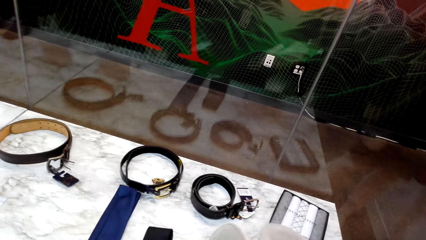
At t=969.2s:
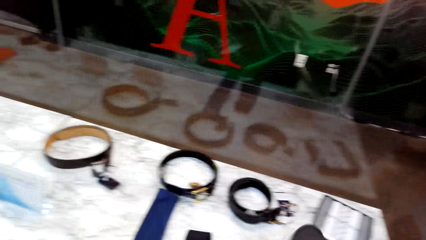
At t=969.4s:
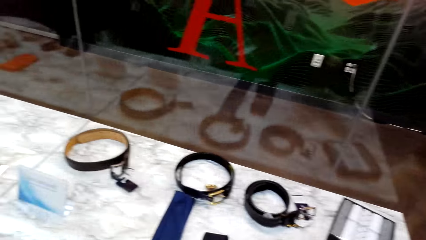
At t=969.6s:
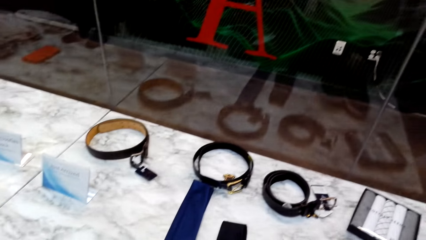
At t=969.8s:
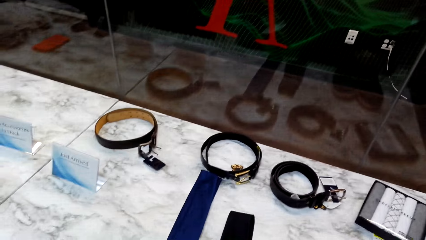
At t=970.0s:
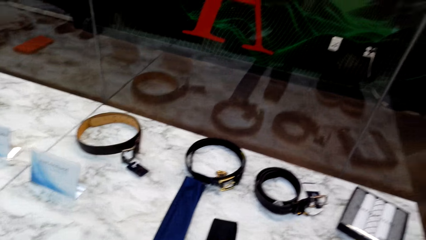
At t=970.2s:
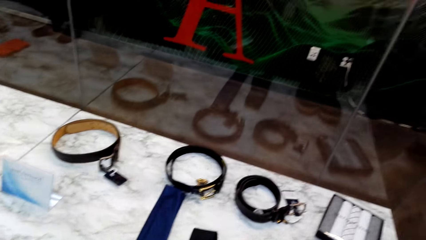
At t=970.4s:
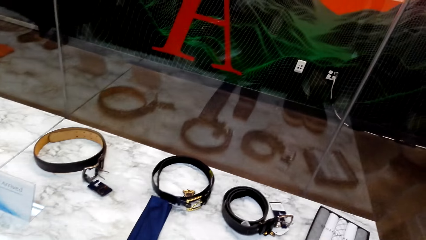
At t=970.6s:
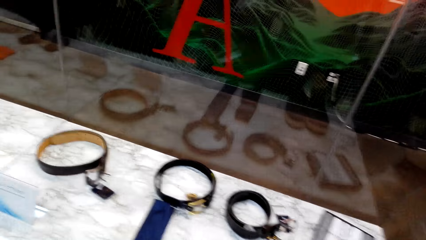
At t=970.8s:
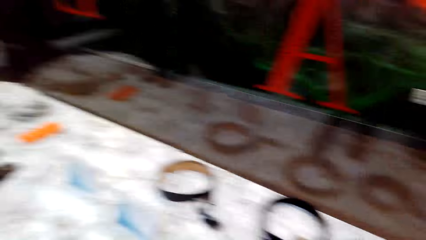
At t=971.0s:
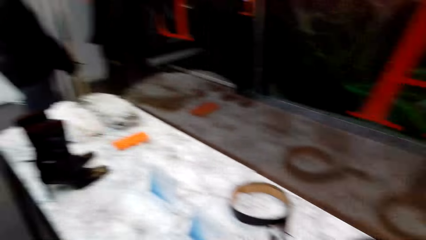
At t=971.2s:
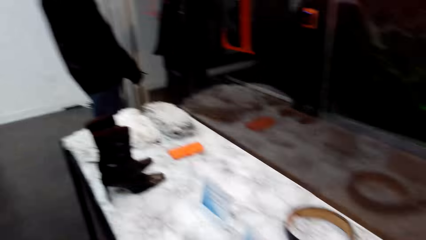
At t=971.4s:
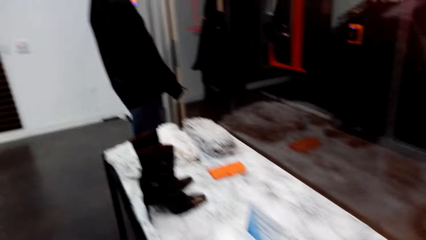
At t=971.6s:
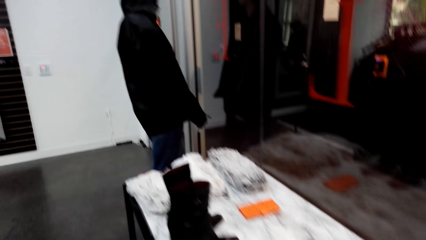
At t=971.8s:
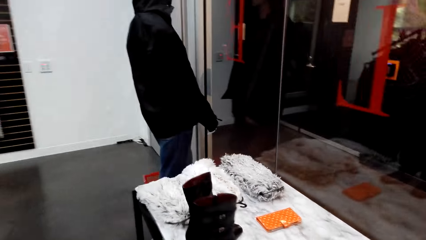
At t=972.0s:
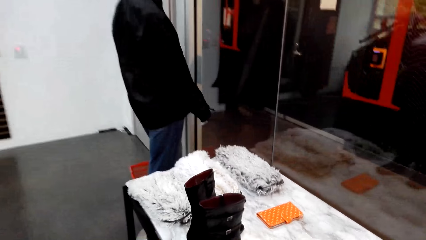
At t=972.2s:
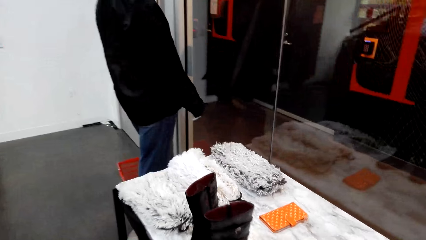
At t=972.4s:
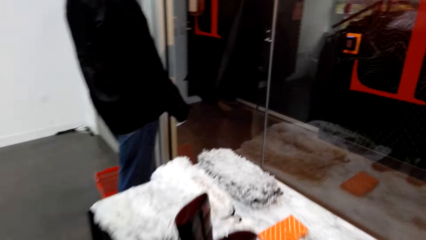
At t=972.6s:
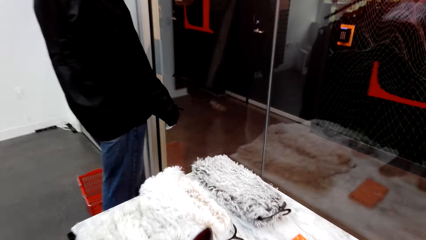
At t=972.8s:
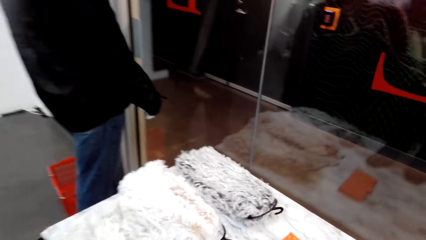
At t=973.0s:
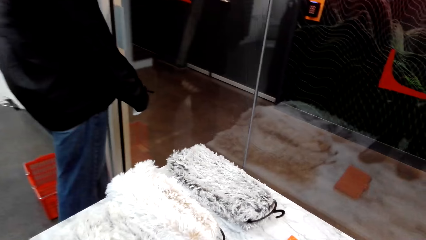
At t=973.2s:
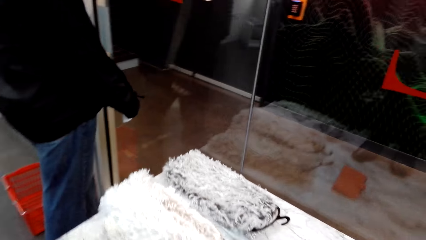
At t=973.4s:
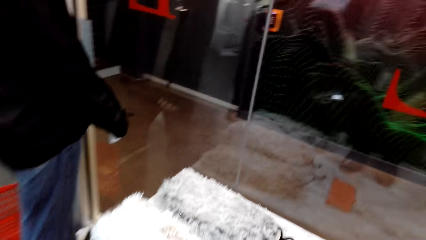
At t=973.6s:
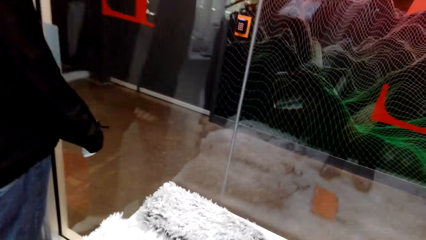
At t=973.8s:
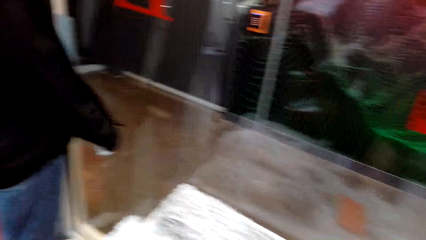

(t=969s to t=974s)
The camera wearer picks up a pair of shoes on the table. They place the pair of shoes on a display table. They walk around in the clothing store.

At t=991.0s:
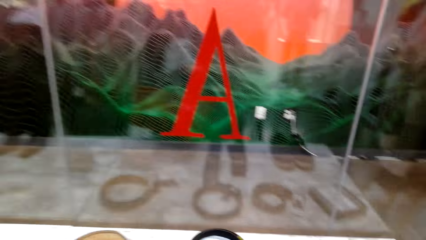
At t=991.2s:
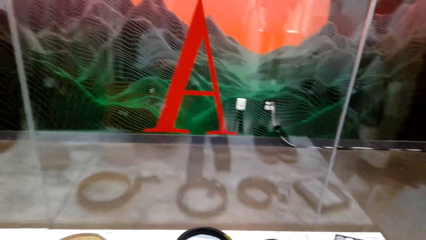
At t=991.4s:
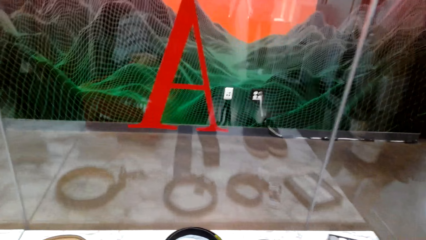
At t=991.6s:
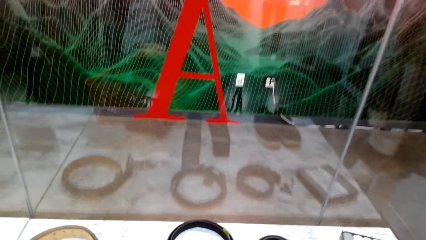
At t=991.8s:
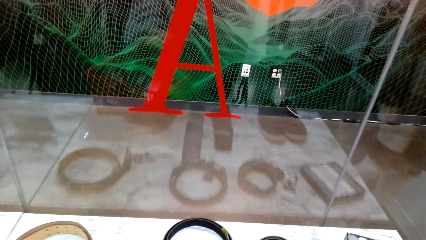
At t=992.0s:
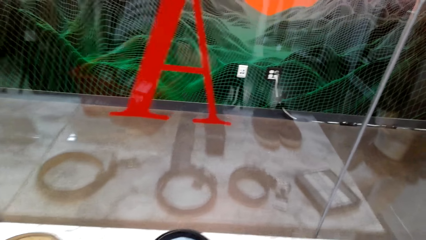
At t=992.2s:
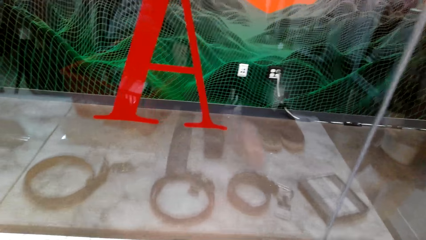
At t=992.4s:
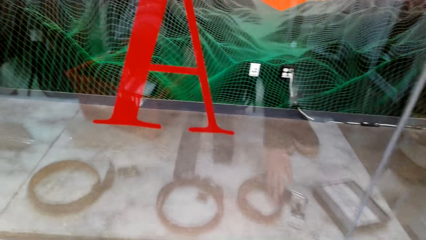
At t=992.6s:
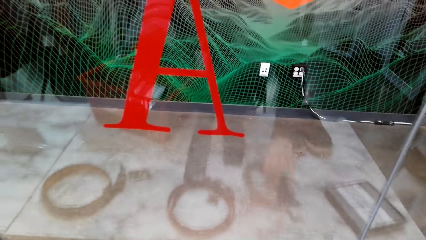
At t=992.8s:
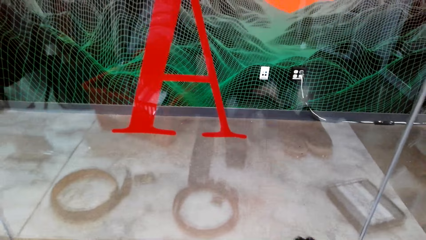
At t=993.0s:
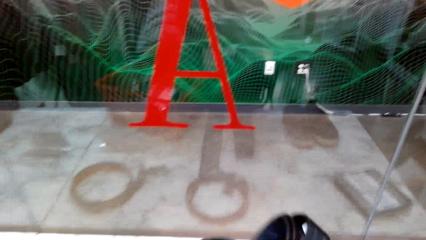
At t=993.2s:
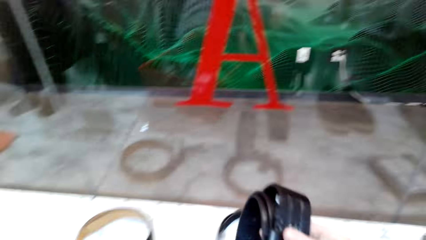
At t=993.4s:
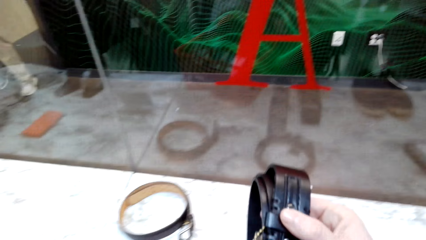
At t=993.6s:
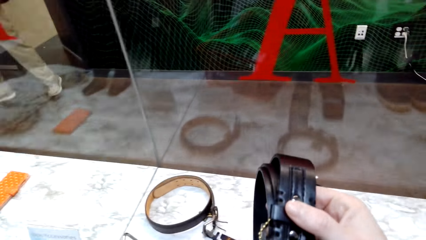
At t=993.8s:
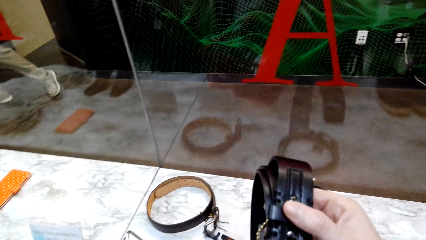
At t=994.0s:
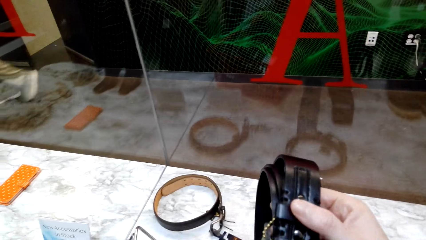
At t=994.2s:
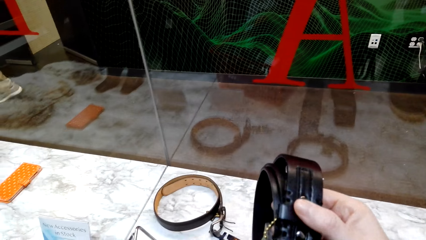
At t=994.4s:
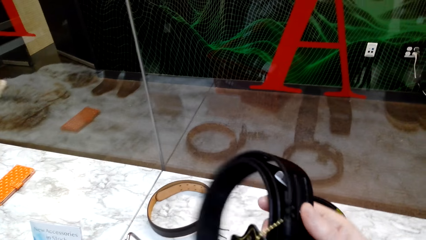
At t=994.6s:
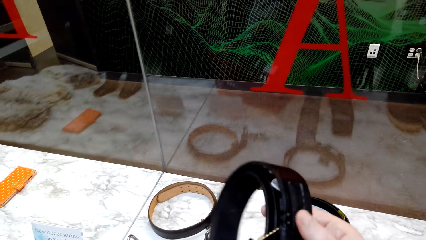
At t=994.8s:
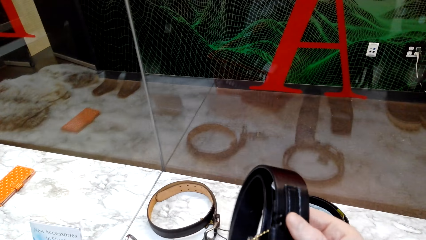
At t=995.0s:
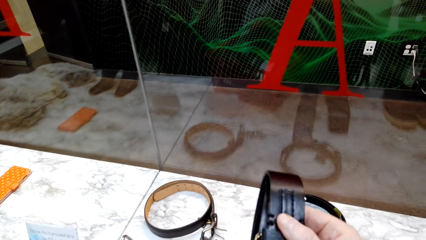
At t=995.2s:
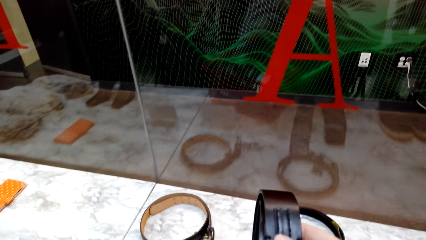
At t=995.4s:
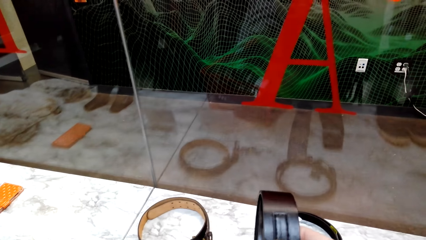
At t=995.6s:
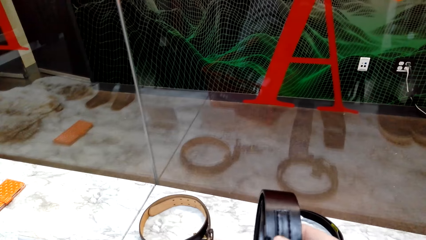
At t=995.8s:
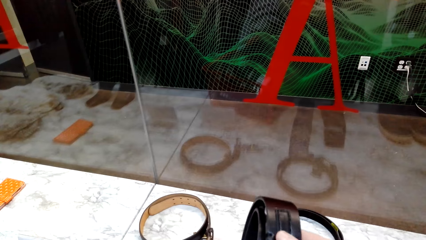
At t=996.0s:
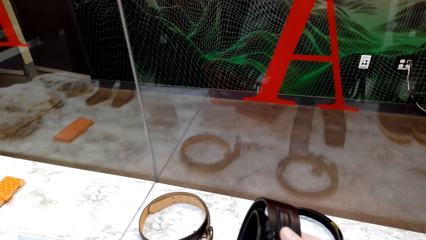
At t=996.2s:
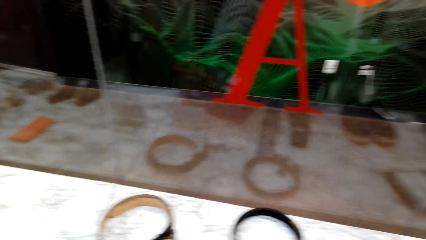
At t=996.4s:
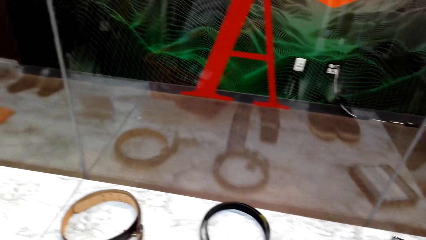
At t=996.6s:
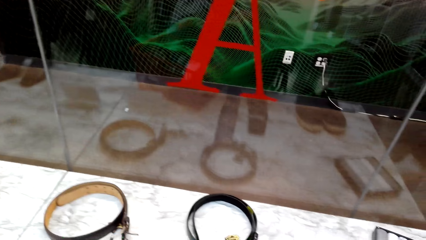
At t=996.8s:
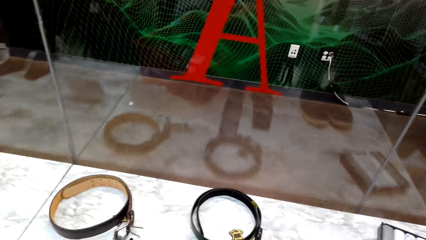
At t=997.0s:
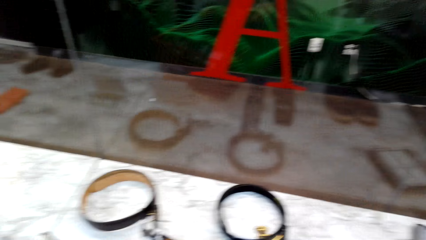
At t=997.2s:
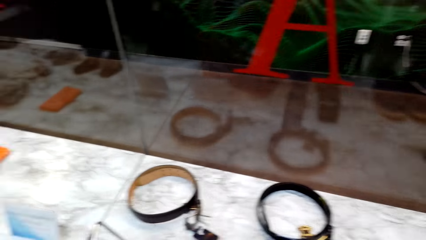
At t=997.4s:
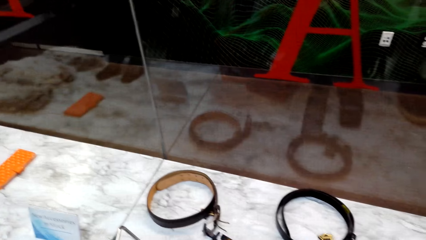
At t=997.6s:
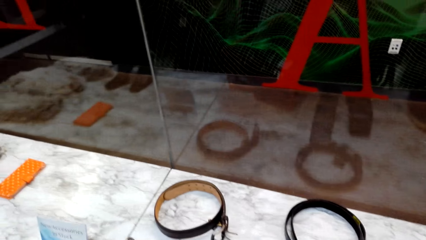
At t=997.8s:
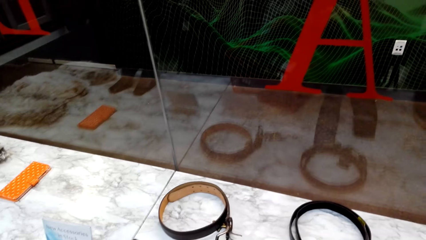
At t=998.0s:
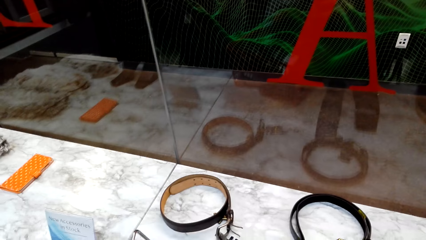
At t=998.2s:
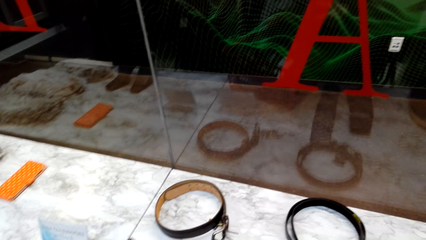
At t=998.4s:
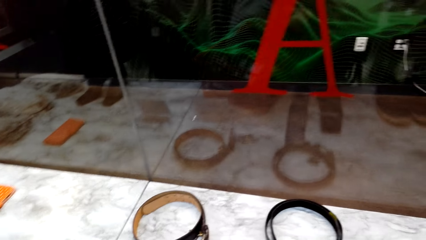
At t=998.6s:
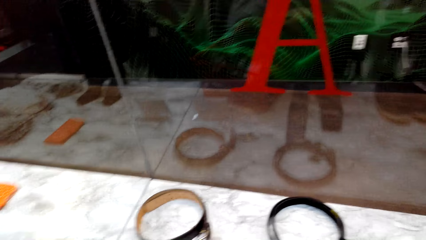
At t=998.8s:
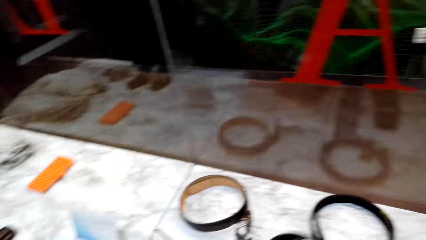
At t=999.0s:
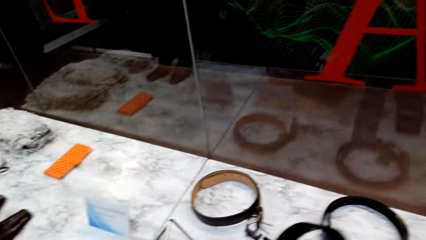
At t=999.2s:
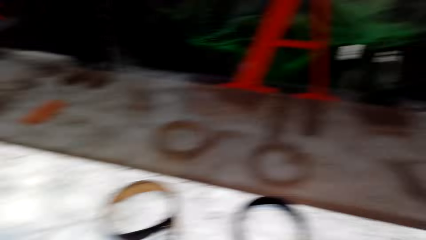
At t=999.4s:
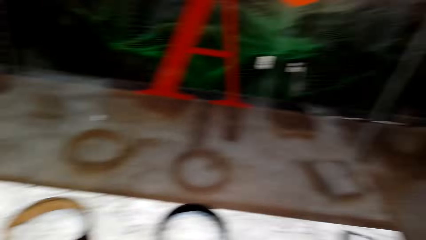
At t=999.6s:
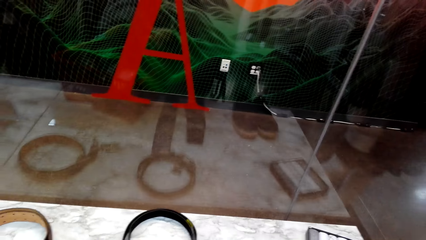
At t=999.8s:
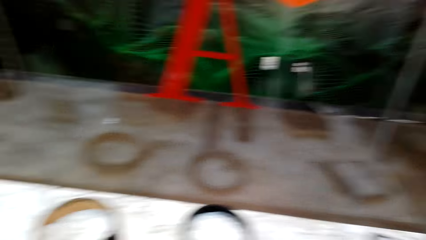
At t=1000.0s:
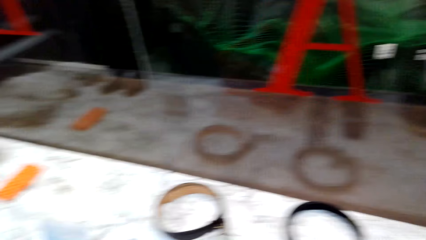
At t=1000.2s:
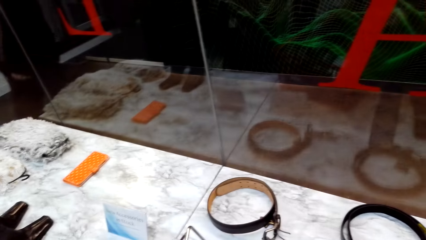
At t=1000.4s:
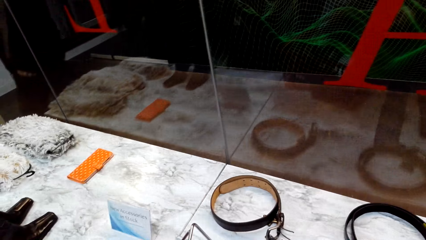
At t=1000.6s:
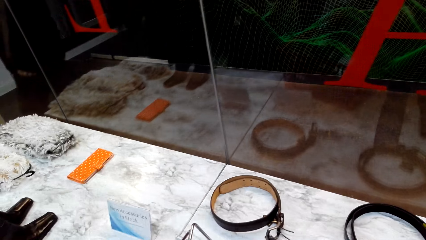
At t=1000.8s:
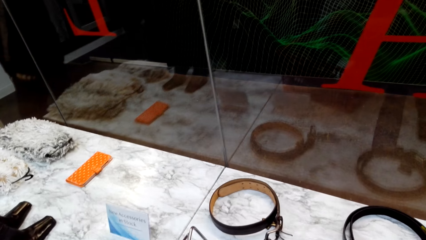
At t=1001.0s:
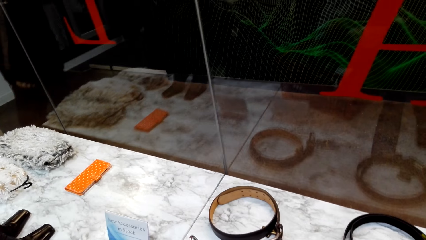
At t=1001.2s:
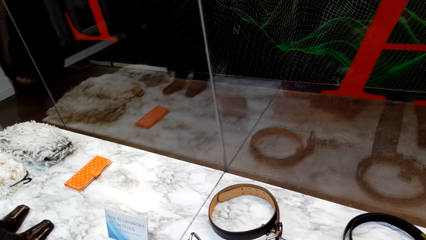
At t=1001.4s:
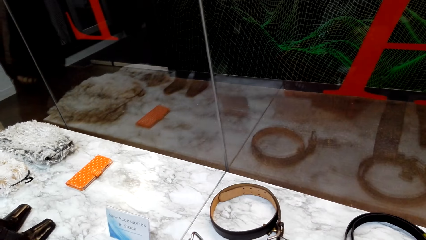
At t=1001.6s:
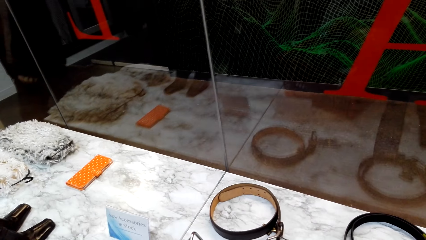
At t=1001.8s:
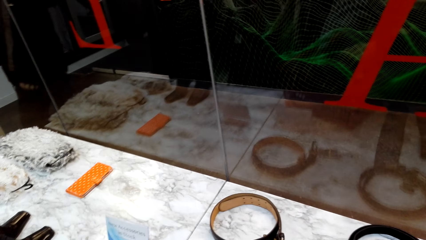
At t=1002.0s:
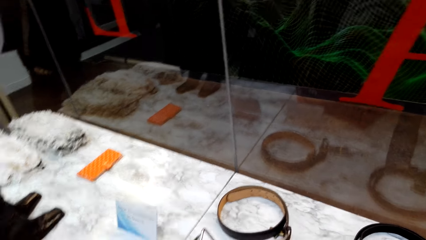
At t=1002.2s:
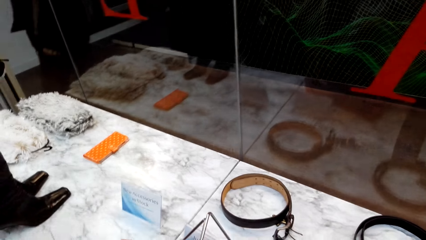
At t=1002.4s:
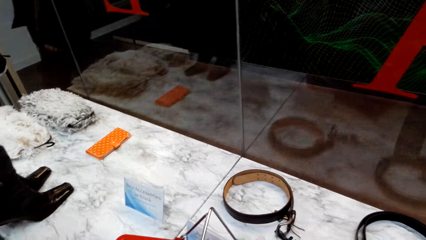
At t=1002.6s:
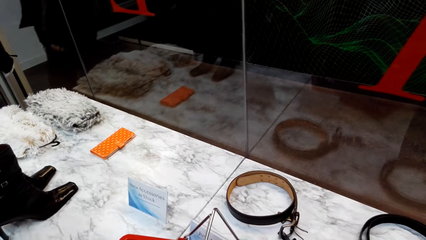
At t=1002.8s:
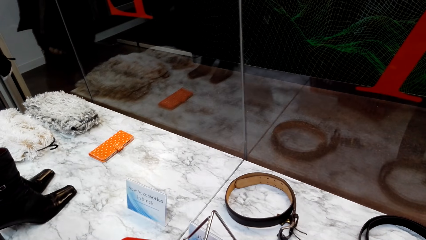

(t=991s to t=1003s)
The camera wearer picks up a belt on the display table. They hold the belt with the right hand.
